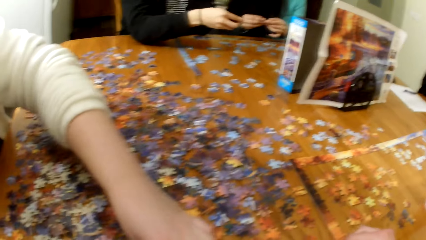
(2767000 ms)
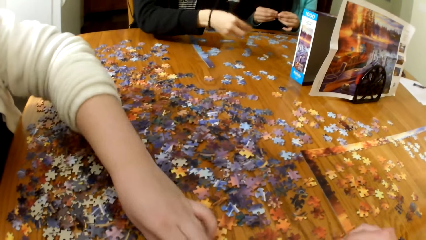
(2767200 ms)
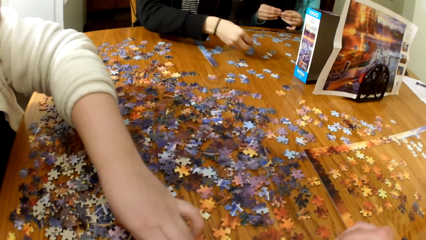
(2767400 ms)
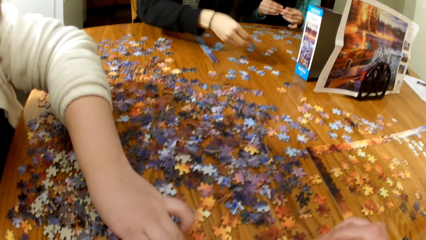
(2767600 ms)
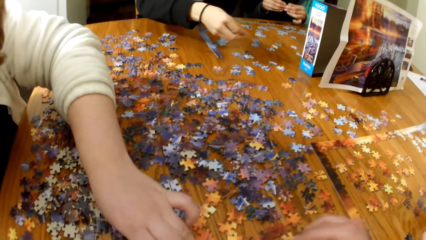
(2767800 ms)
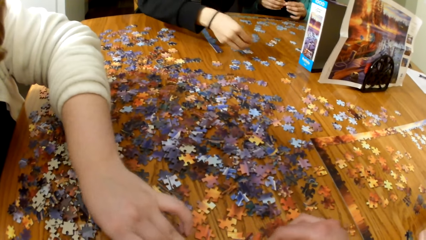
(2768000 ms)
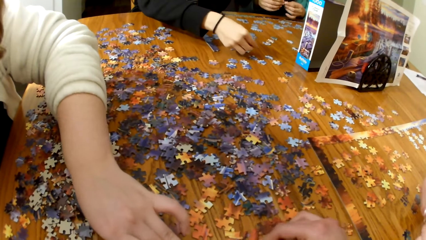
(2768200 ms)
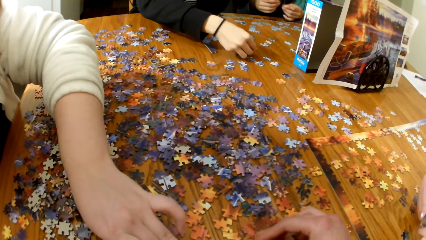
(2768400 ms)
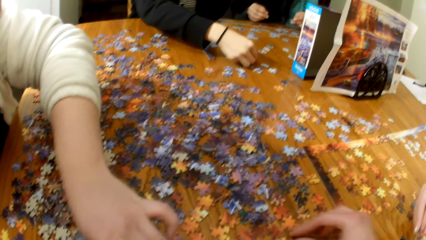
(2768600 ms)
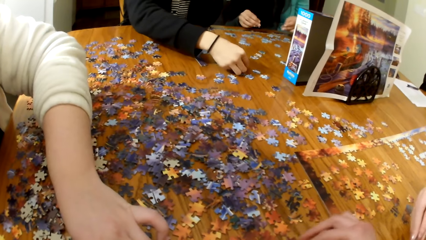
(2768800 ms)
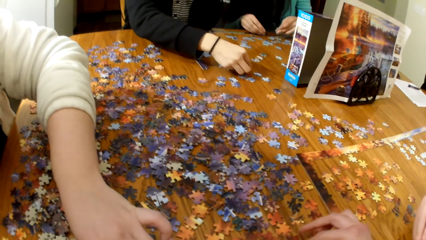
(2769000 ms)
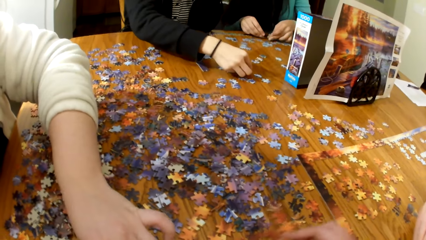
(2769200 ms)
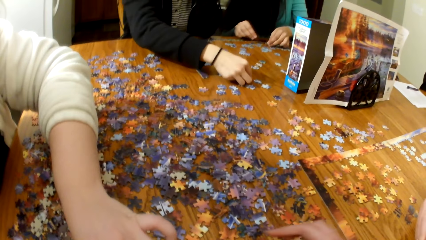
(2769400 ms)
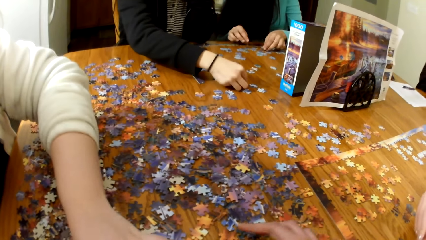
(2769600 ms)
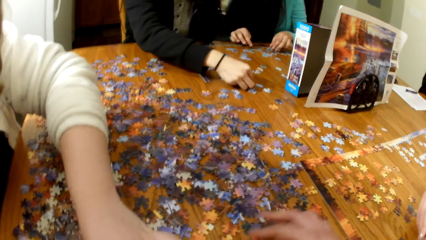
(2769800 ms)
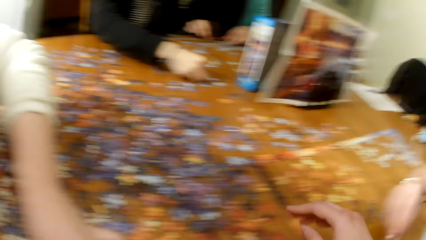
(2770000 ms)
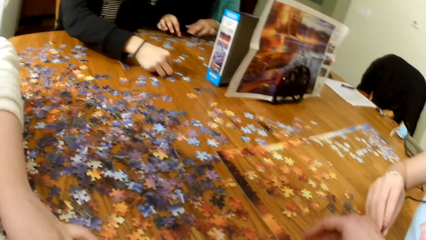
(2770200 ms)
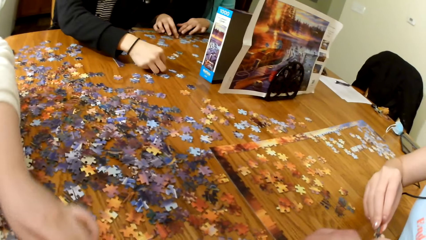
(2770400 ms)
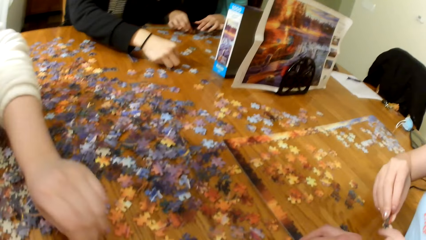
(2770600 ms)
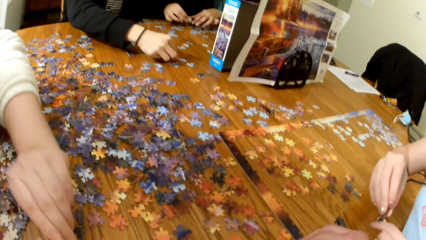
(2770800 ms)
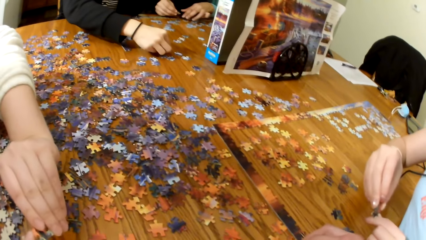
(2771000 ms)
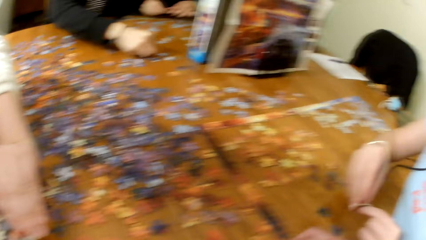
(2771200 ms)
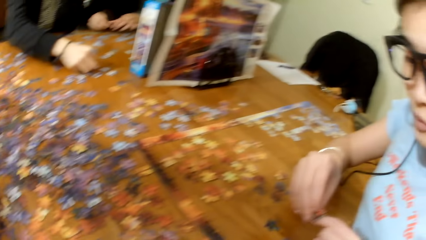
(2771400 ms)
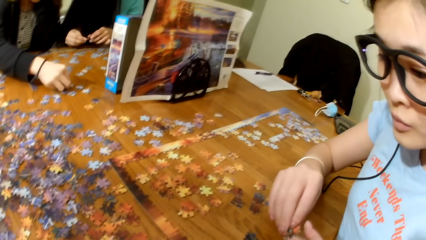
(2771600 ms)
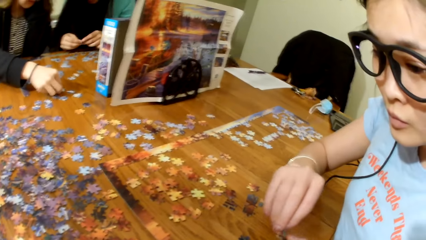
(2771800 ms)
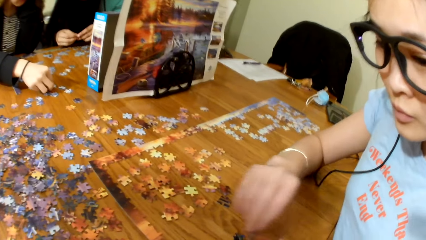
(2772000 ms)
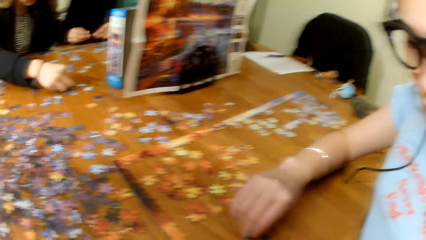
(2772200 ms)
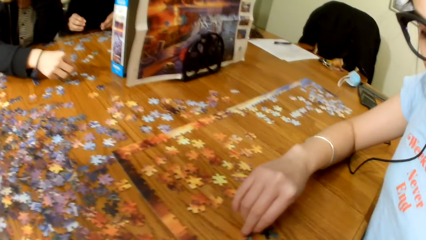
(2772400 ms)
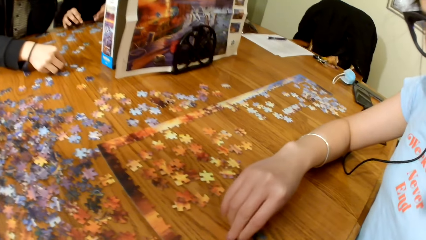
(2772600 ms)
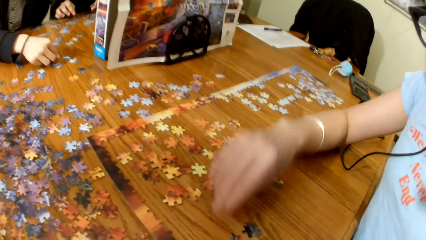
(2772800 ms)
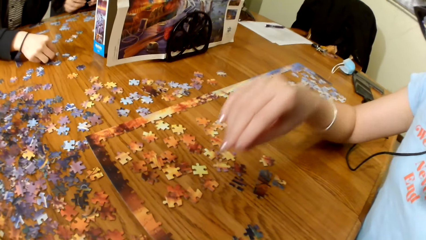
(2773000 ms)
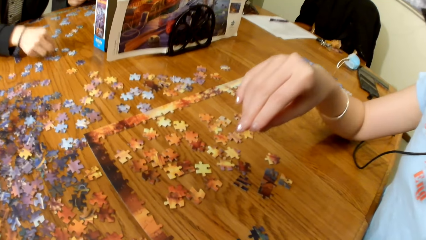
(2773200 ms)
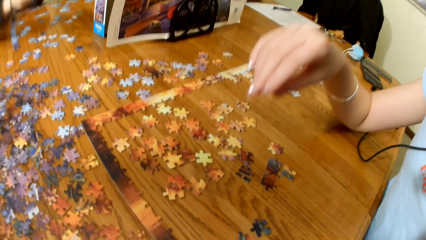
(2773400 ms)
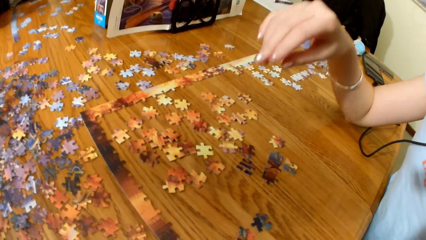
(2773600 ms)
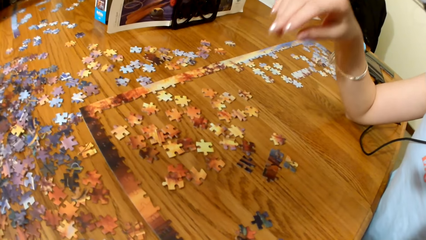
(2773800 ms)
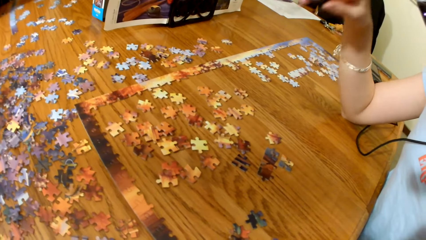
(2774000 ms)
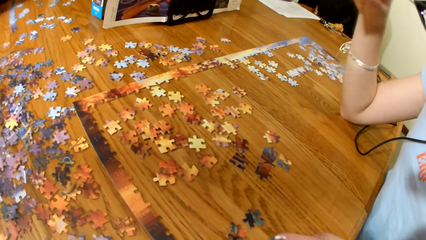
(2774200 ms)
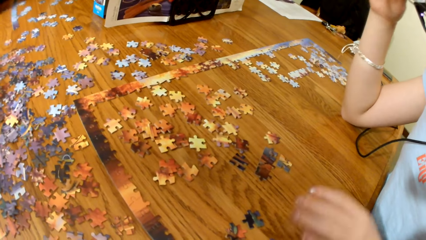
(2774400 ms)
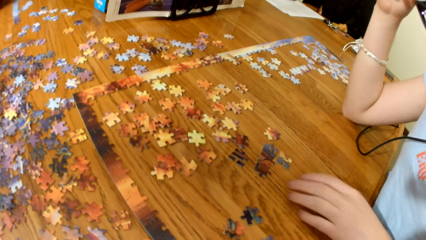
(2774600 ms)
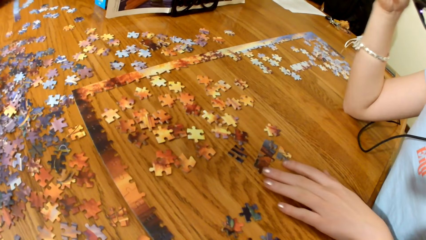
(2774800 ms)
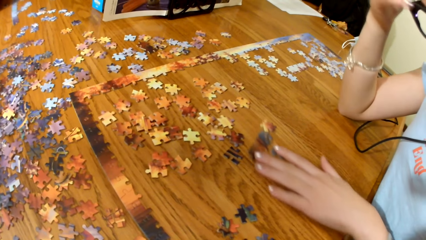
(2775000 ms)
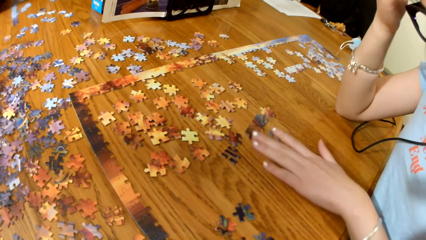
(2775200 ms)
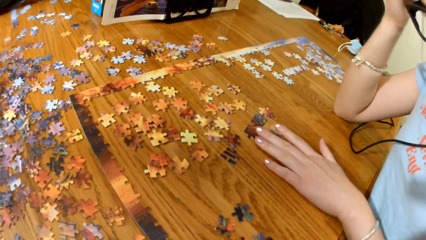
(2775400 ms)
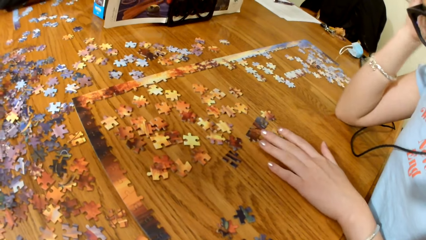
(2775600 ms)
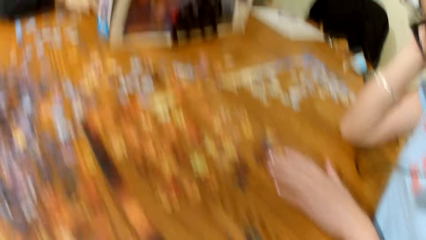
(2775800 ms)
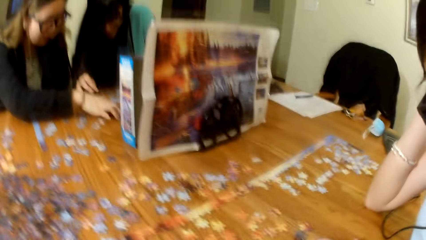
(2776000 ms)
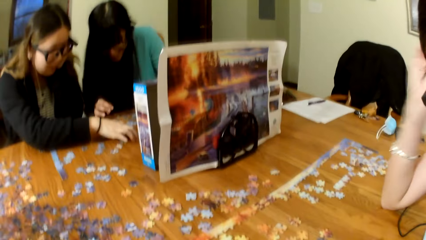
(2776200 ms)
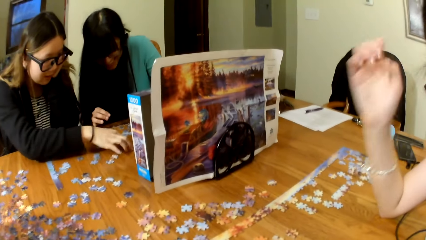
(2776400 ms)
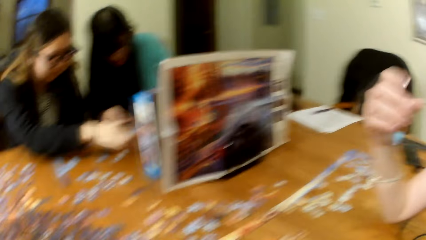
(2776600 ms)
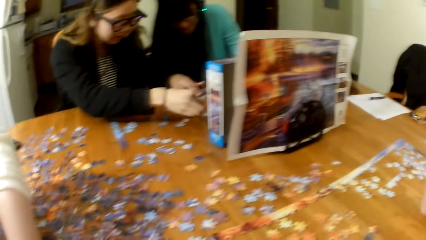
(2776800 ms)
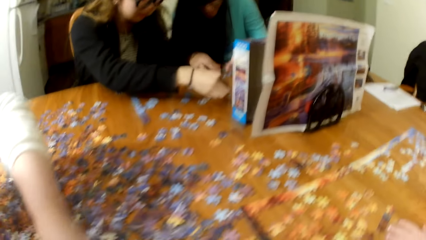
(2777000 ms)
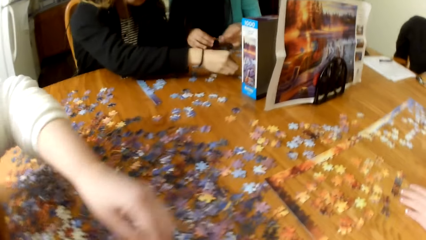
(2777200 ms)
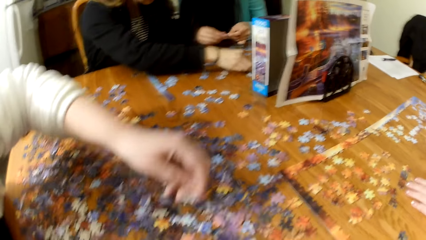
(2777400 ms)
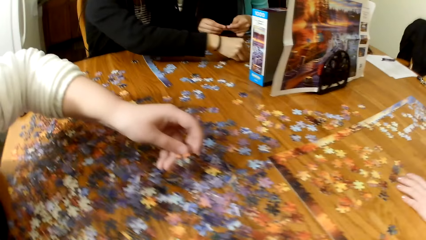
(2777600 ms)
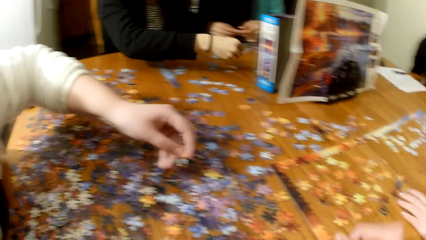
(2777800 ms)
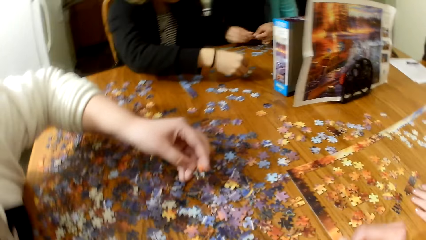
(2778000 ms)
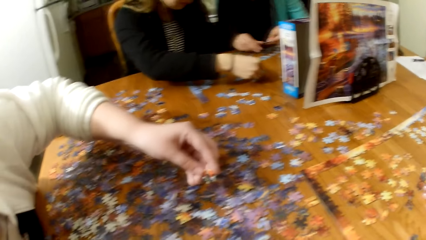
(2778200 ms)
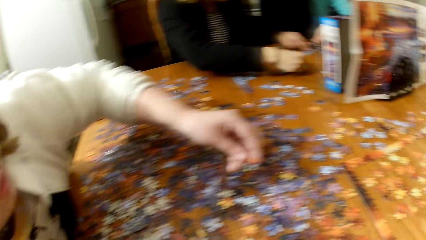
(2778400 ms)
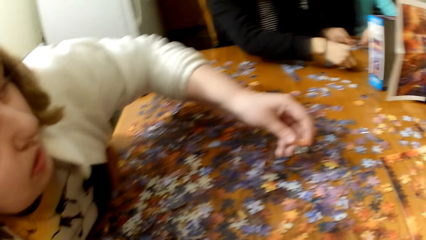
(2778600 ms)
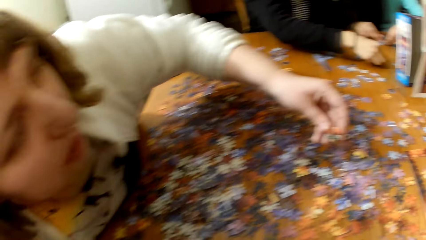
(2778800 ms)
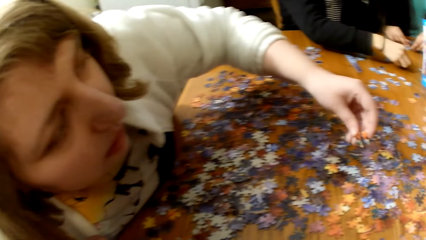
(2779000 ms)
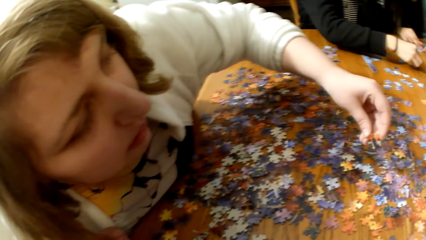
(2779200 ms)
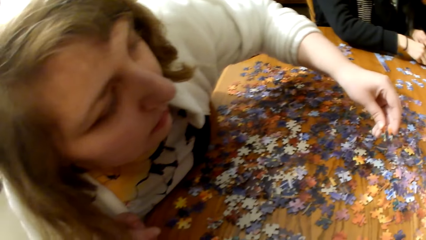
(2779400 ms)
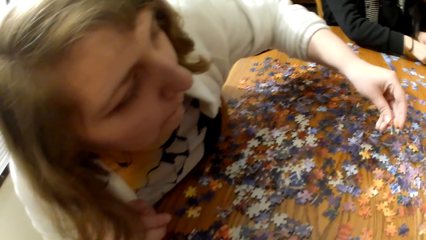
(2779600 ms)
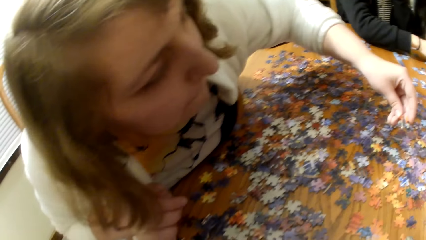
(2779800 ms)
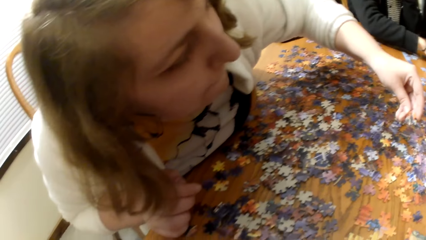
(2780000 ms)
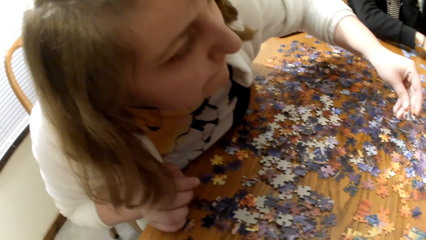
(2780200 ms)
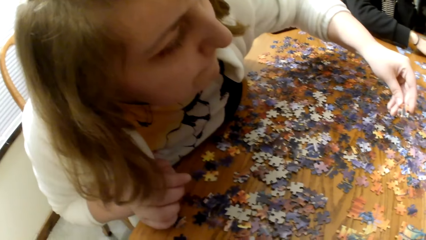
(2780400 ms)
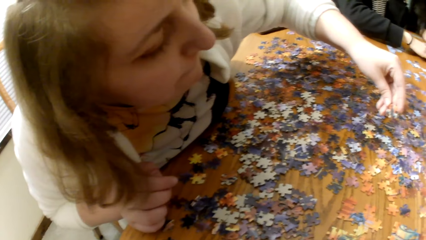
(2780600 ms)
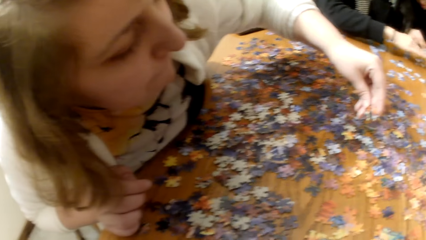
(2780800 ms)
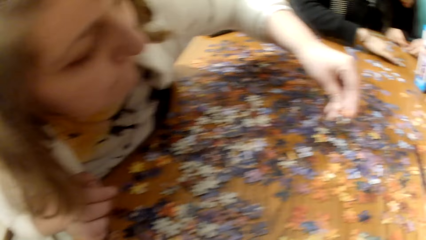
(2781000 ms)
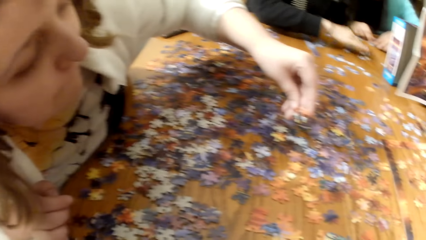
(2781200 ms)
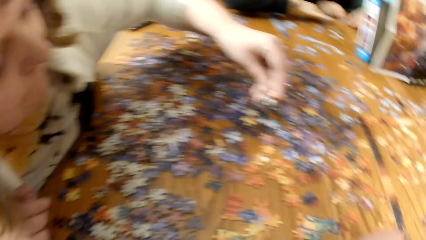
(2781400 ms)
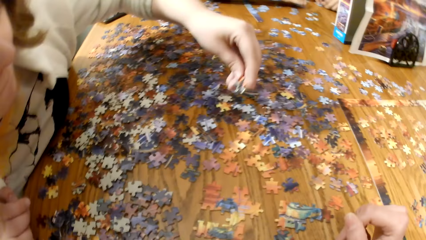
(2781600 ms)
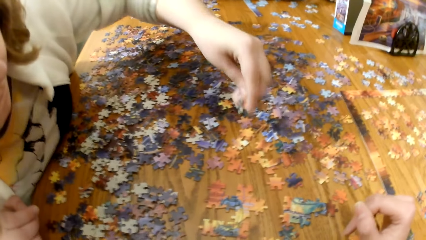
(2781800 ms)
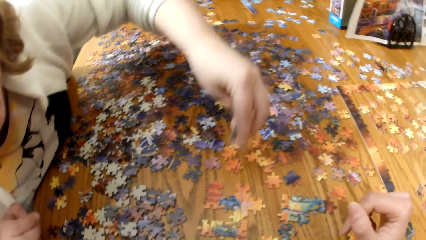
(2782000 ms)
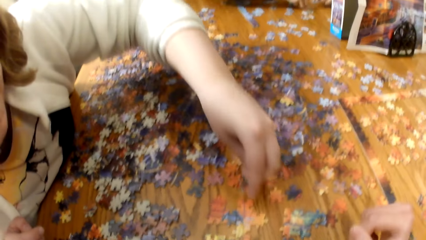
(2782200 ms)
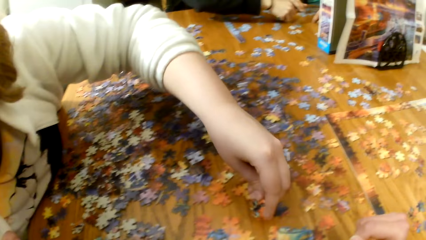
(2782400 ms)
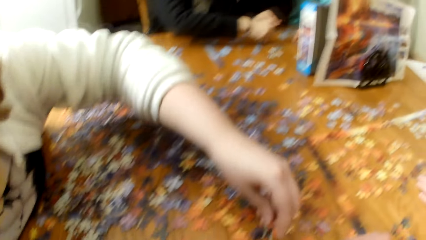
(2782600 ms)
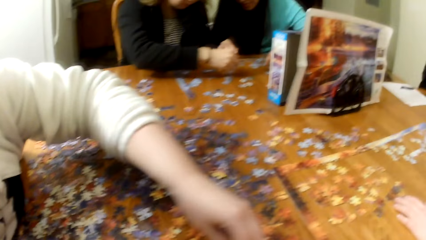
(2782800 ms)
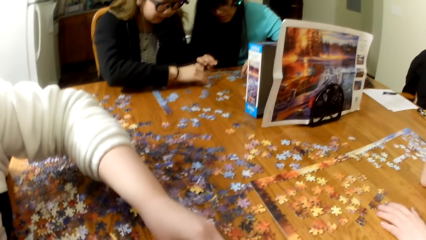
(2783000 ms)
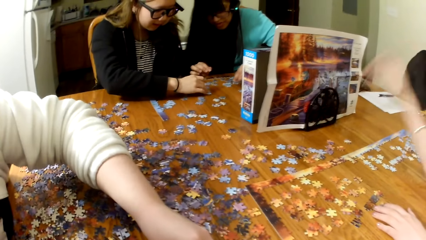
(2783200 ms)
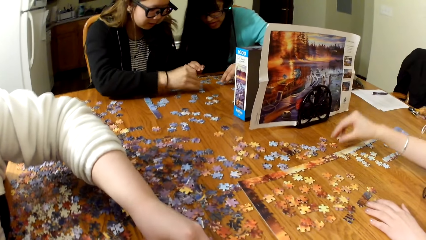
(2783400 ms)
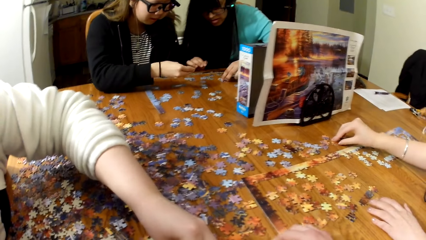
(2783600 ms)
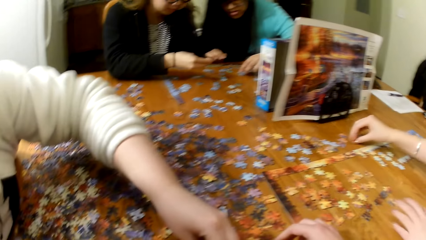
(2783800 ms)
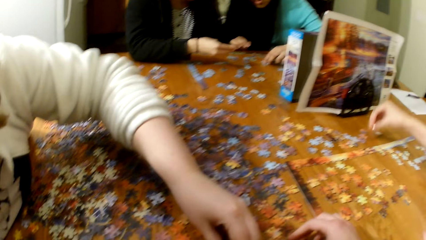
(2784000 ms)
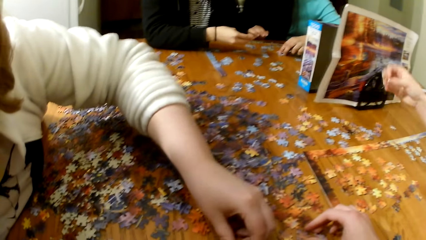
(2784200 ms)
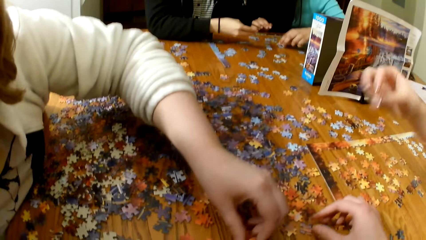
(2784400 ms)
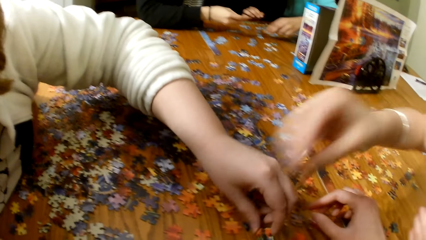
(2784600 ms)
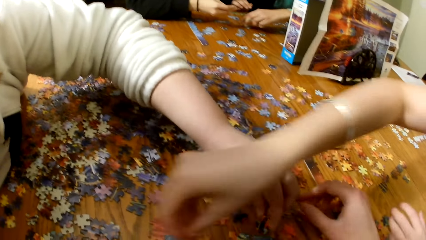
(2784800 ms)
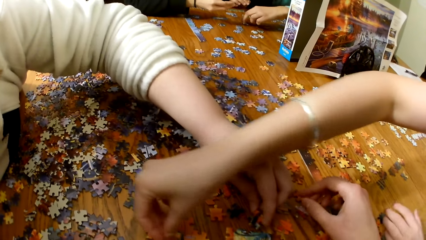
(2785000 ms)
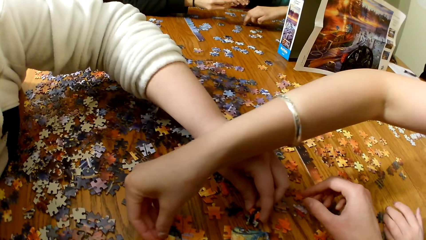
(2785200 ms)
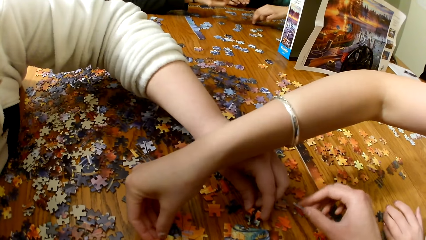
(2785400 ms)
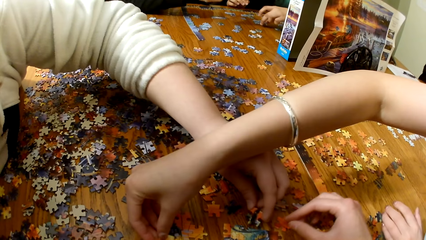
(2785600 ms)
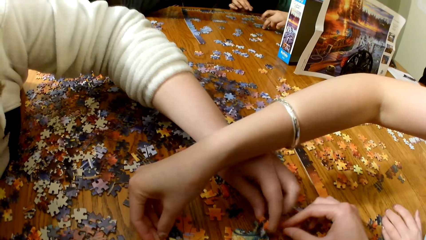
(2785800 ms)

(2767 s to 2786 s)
A lady plays the jigsaw puzzle. Another lady holds the jigsaw puzzle pieces and pushes the jigsaw puzzle pieces away. The first lady lifts the jigsaw puzzle pieces and plays the jigsaw puzzle.
